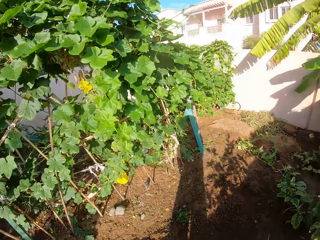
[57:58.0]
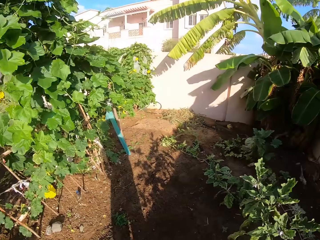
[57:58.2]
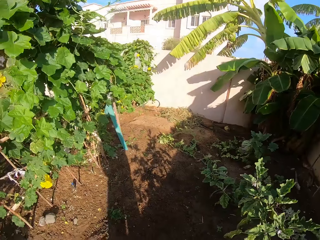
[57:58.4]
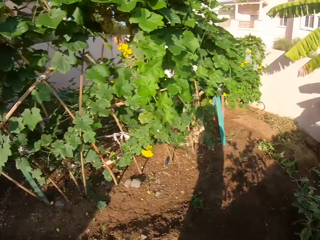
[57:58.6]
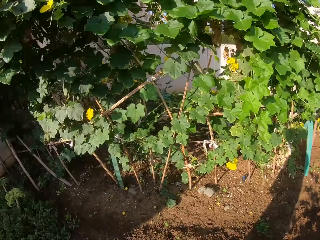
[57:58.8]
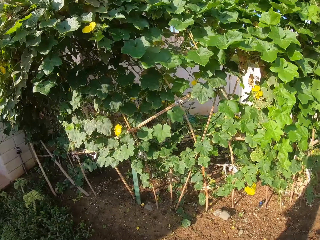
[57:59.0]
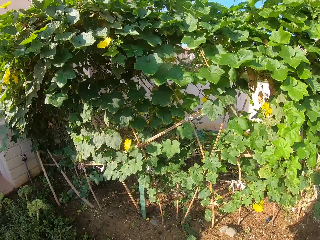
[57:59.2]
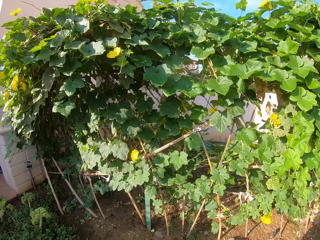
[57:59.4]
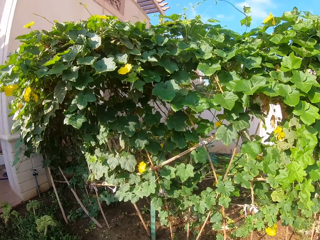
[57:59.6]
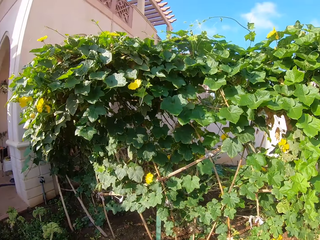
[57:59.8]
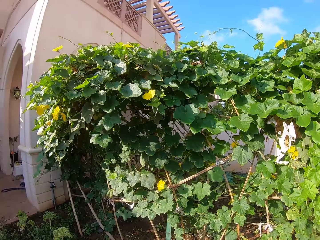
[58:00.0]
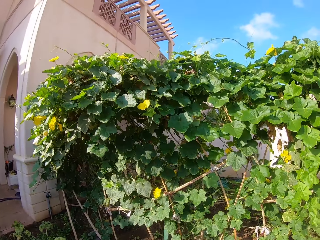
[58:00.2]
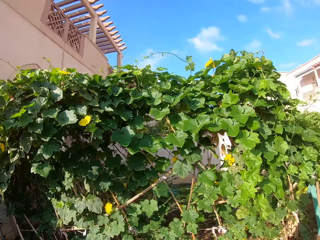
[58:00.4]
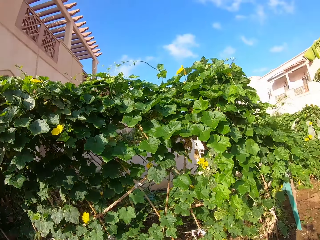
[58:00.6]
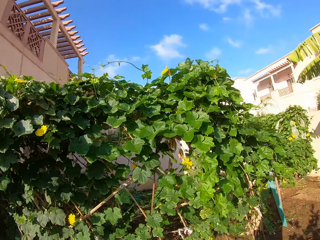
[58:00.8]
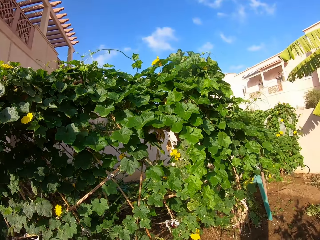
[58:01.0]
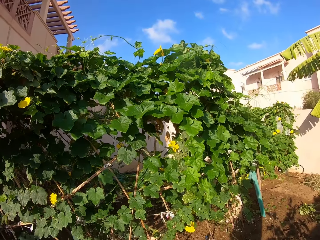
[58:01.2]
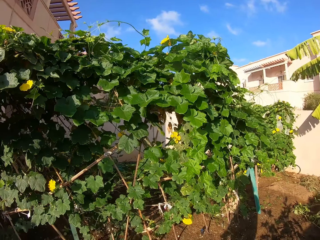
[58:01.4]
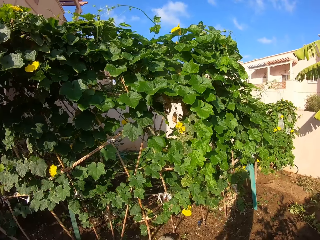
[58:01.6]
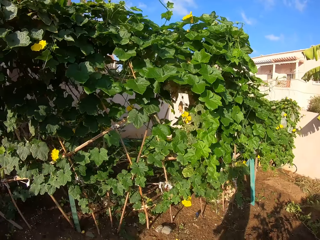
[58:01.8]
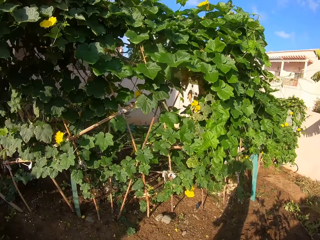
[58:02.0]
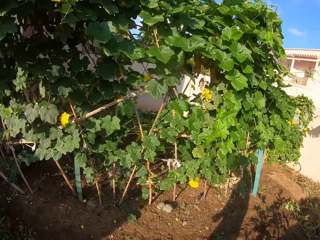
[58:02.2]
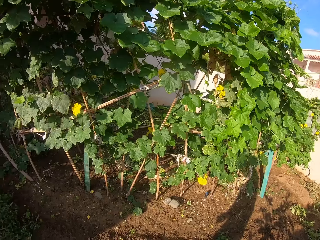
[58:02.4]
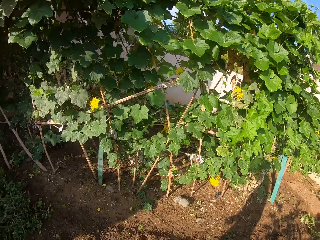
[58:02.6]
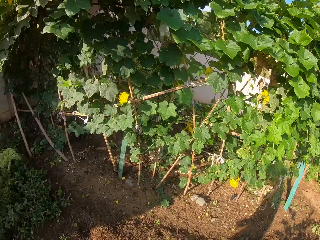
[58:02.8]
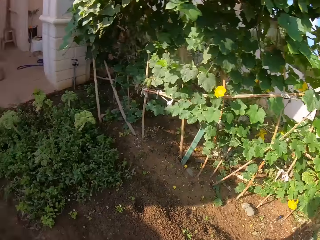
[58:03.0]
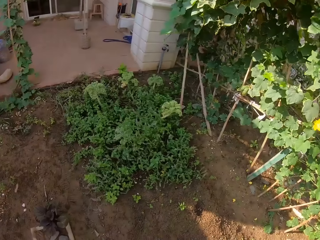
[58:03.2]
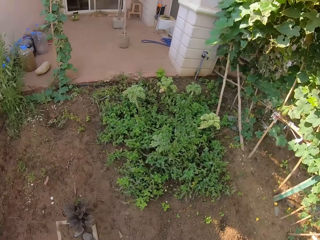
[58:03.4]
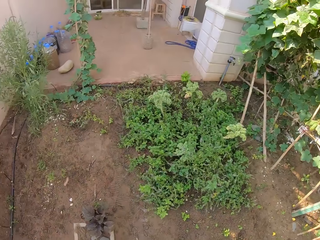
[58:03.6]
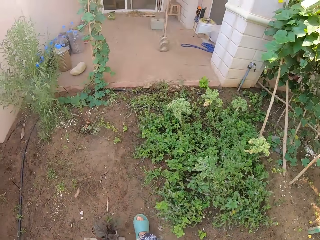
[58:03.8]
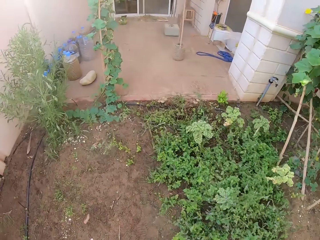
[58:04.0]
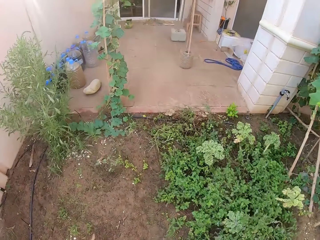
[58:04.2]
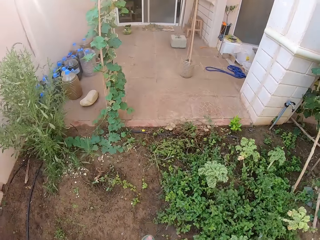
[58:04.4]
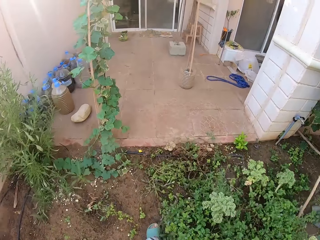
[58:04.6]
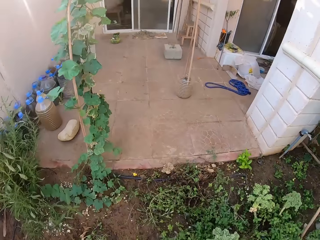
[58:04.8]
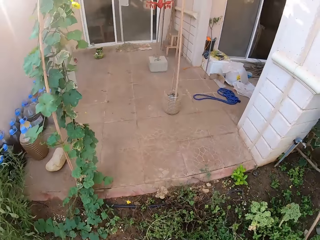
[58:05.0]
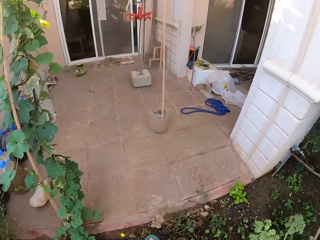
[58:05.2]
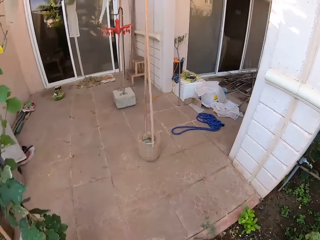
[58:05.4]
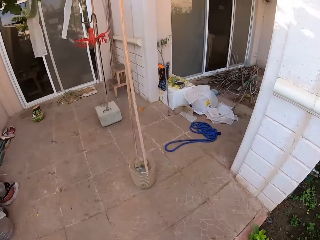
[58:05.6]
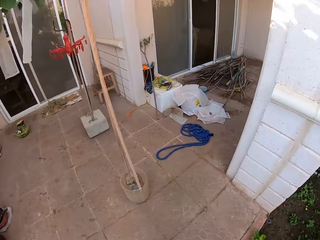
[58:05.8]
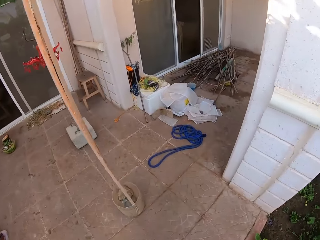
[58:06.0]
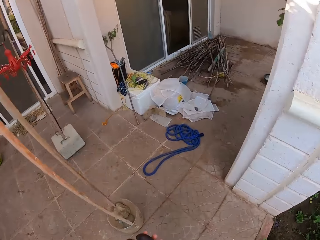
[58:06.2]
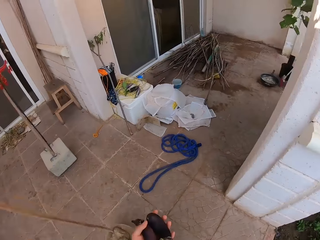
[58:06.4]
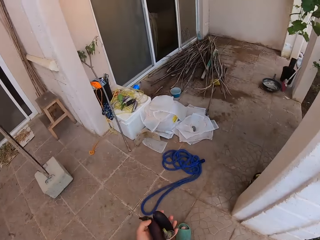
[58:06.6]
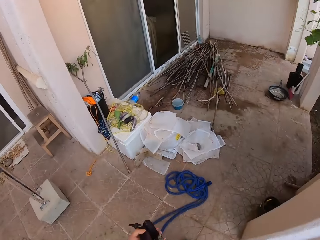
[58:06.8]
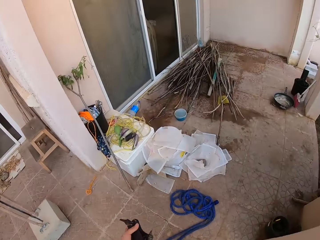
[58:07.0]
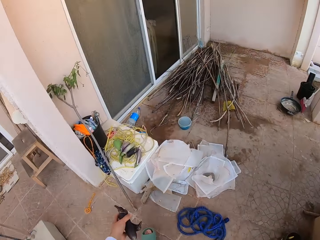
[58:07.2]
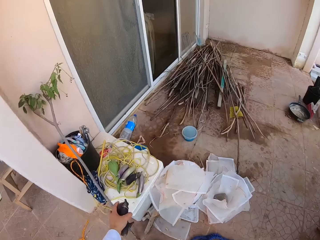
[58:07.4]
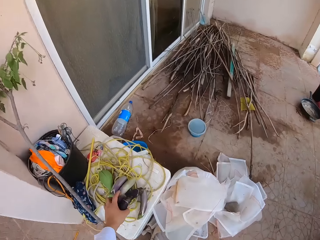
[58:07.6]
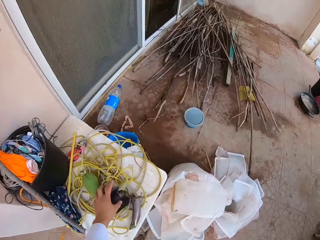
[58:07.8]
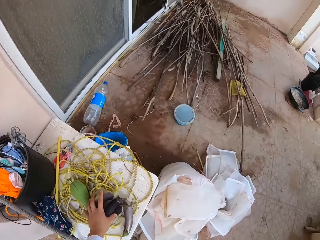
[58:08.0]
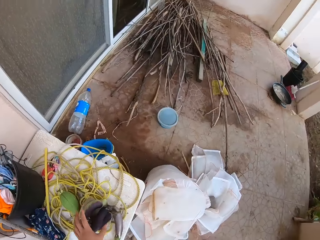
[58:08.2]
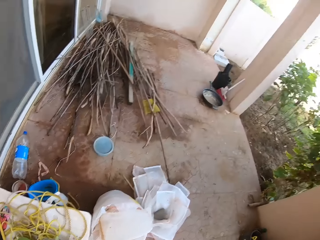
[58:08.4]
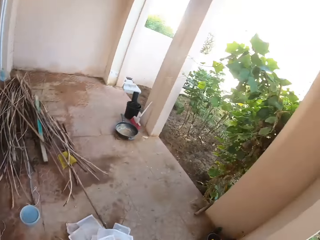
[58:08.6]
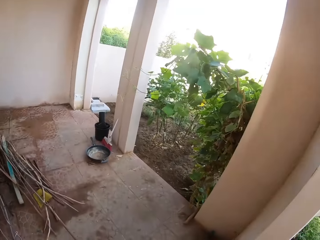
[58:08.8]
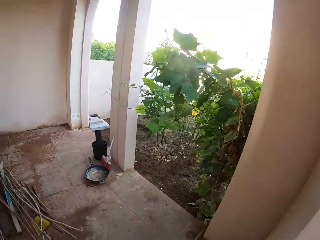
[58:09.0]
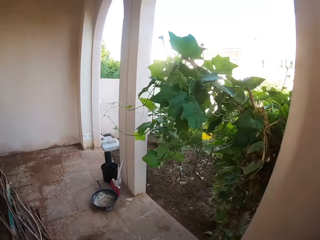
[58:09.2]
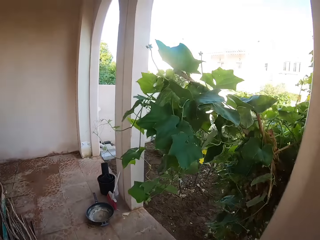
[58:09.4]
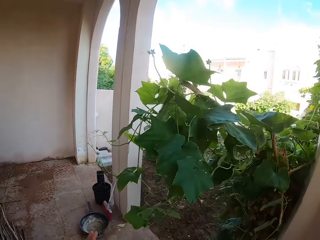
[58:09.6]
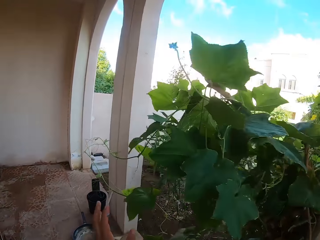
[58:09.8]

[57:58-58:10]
The camera wearer walks in the garden, looks around the garden and walks around the garden. They carry the fruits on the hand and put the fruits on the table.

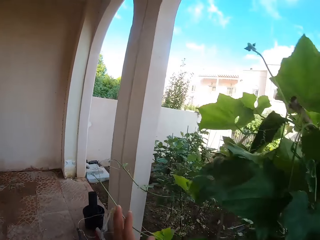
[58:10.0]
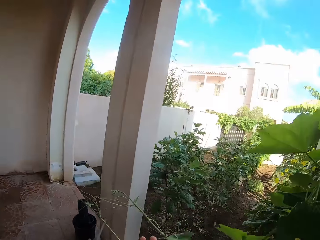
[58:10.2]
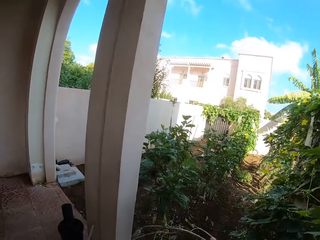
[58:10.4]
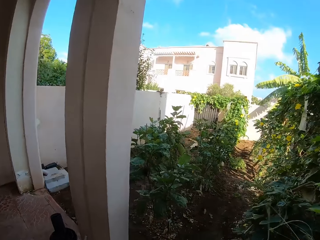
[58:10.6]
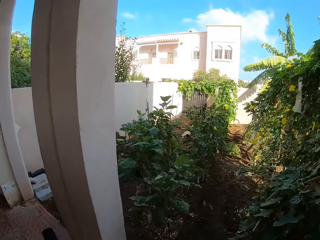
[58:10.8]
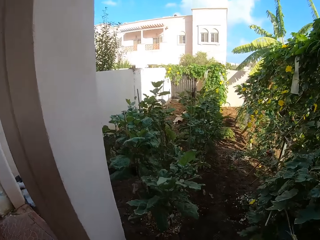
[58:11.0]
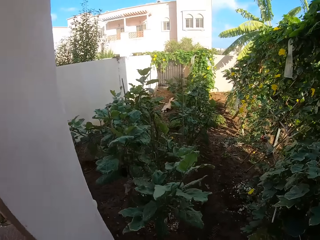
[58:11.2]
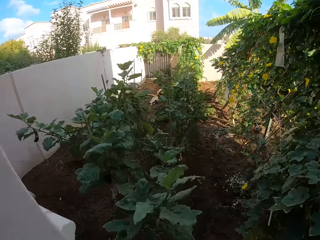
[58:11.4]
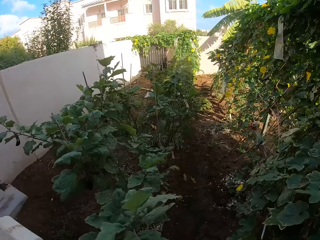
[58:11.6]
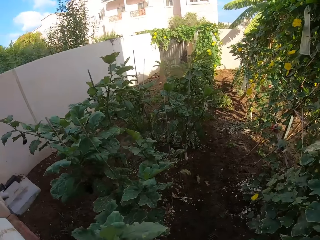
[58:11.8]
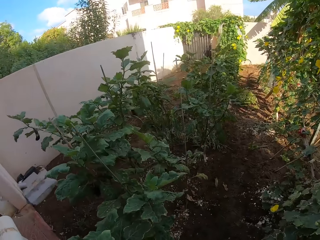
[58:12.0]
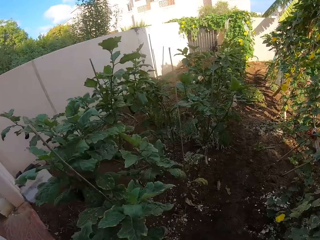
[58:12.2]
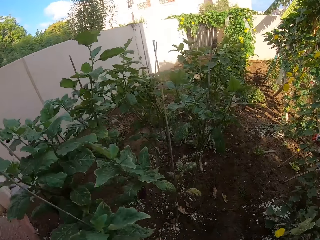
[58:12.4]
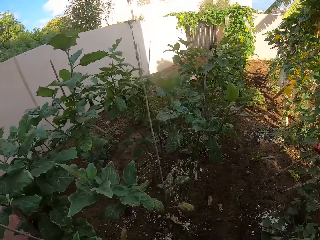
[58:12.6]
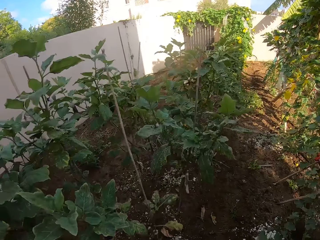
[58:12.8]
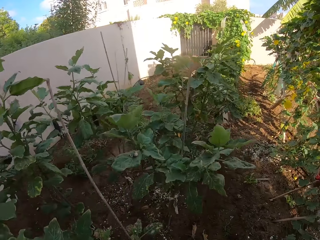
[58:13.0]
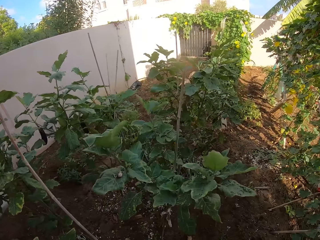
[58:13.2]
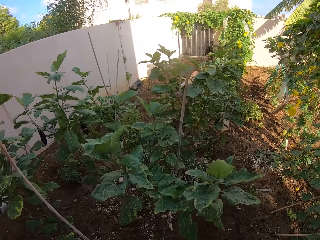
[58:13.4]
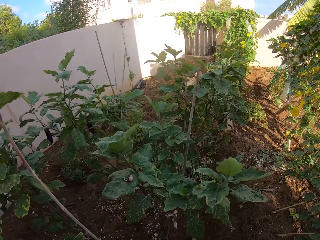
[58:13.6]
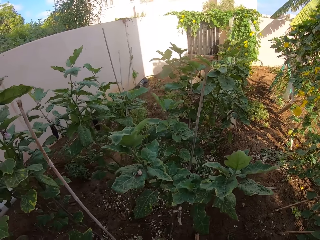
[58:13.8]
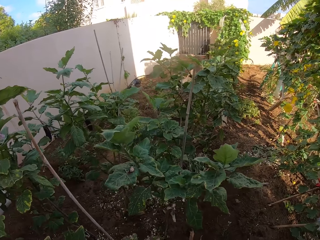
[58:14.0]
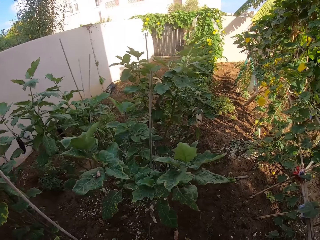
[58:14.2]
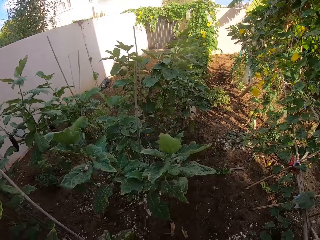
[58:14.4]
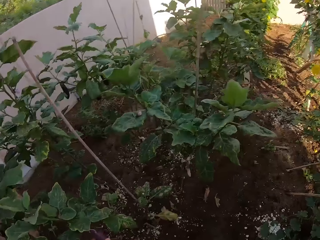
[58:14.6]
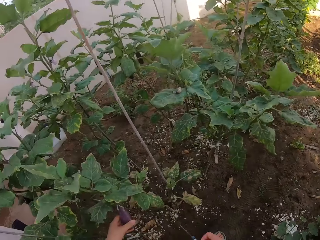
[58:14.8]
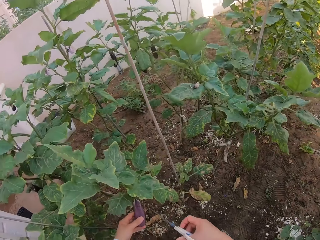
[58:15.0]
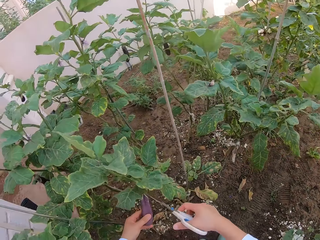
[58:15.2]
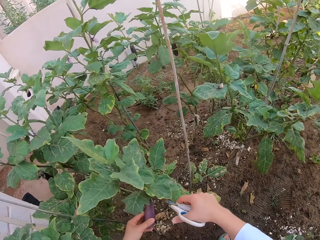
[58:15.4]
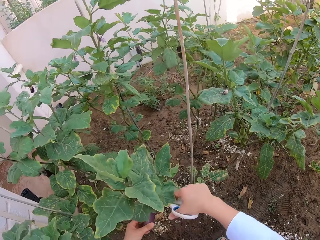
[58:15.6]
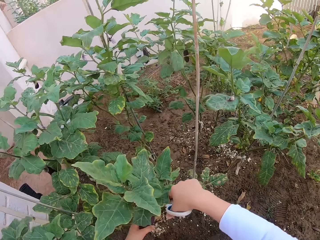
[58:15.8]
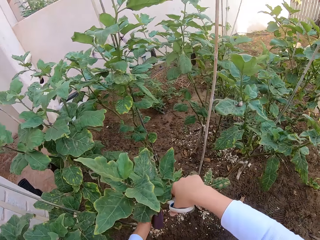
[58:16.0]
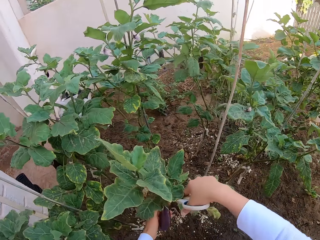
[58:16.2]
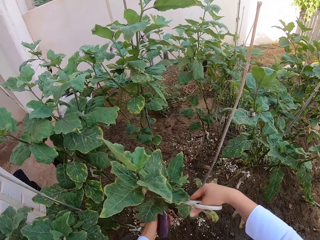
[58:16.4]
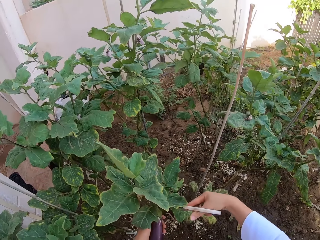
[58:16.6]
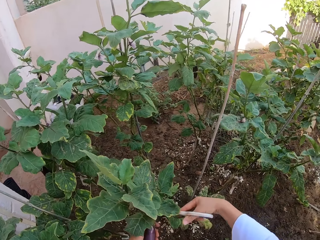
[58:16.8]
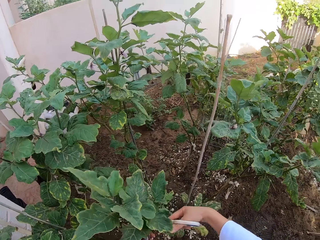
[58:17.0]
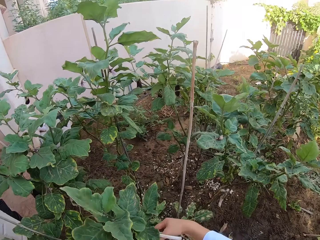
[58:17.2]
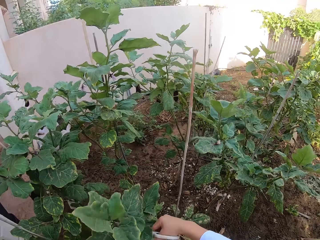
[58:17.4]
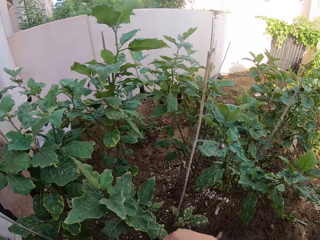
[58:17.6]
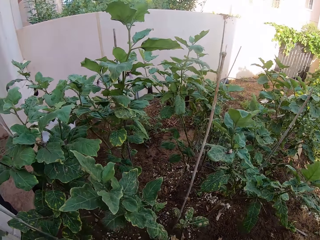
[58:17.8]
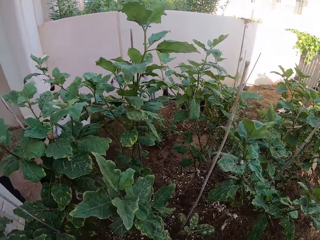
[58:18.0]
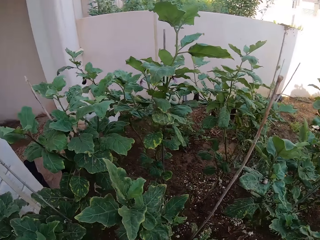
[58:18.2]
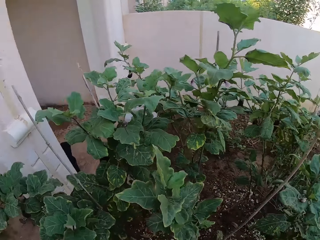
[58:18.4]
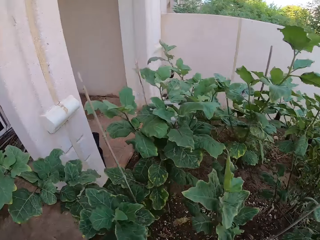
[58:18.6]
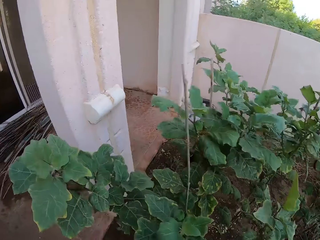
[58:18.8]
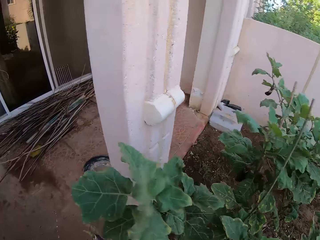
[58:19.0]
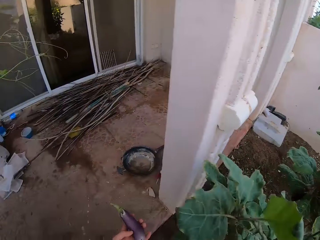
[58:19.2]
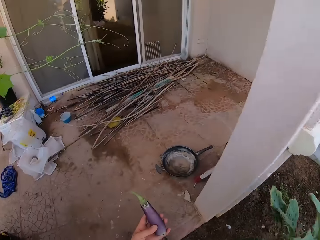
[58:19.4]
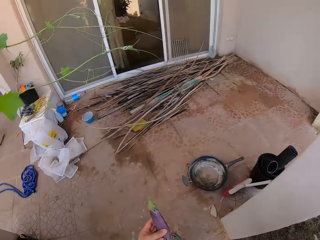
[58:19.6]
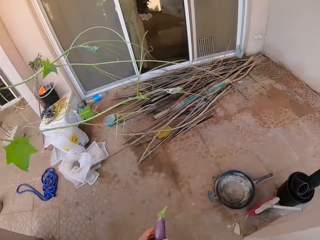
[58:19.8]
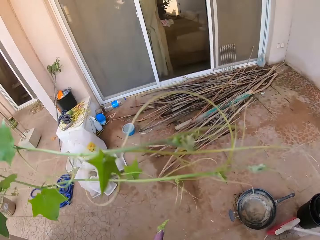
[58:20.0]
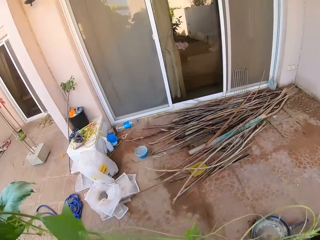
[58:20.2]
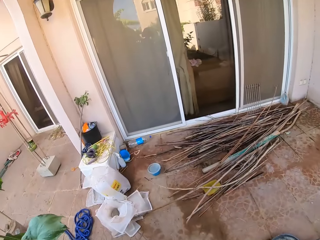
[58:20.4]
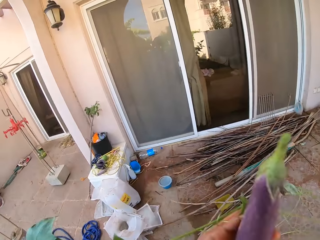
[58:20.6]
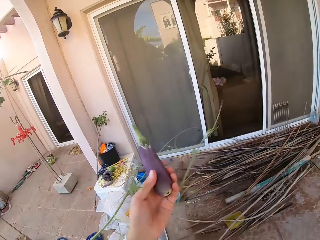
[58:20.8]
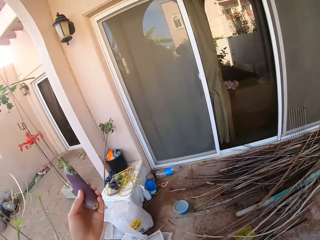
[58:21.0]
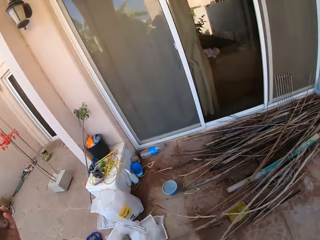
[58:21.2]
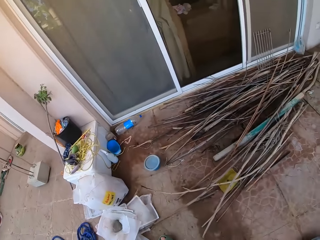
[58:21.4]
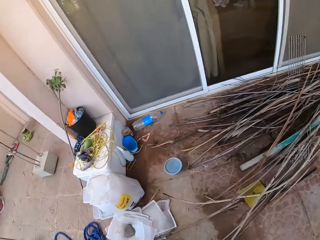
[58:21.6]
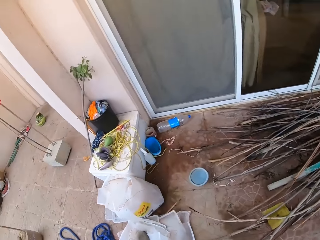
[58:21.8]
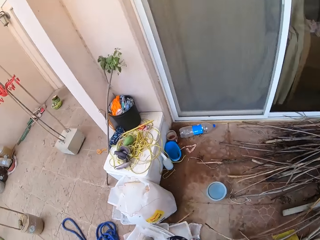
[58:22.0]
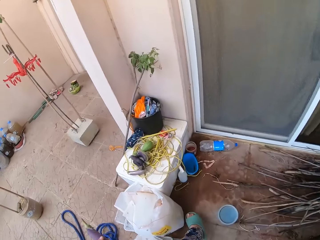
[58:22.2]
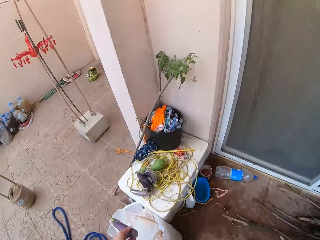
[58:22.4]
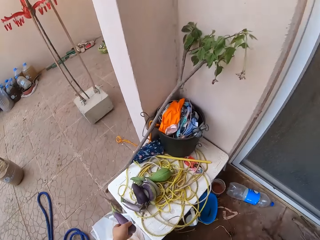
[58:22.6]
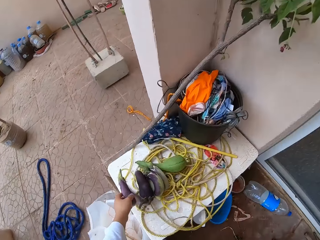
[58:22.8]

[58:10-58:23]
The camera wearer walks in the garden. They cut the fruit with scissors. They carry the fruits on the hand and walk around the garden.
